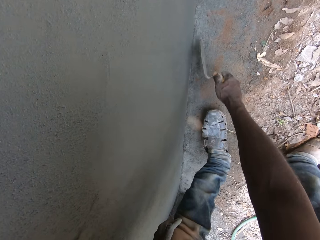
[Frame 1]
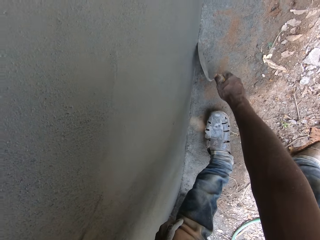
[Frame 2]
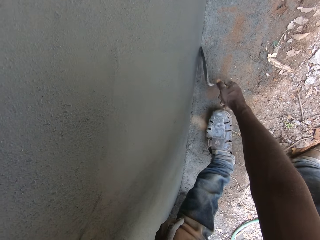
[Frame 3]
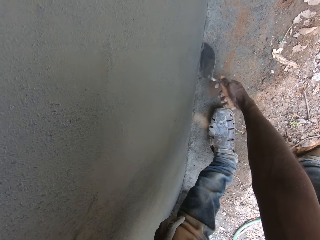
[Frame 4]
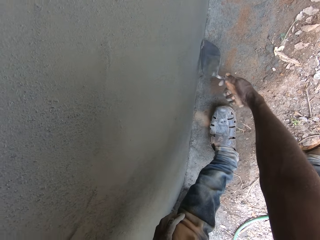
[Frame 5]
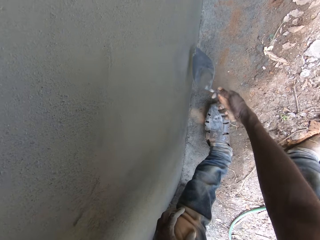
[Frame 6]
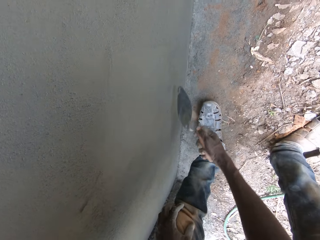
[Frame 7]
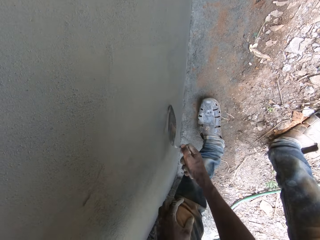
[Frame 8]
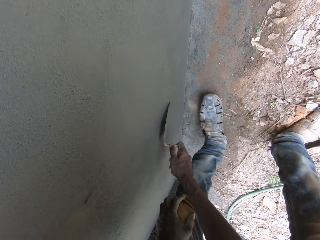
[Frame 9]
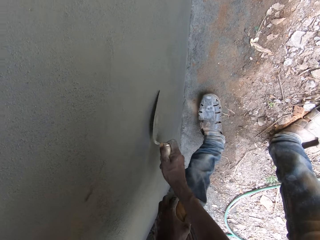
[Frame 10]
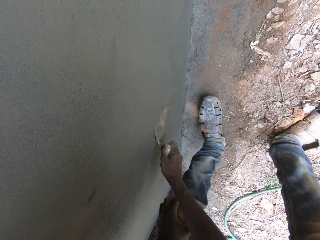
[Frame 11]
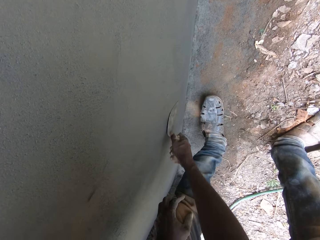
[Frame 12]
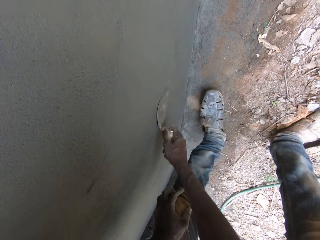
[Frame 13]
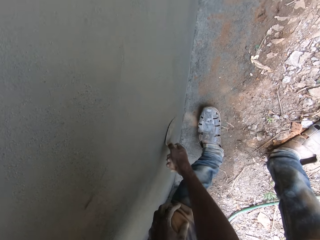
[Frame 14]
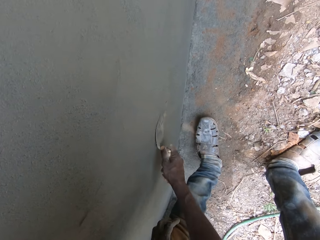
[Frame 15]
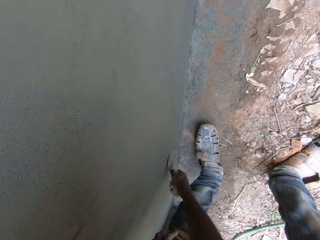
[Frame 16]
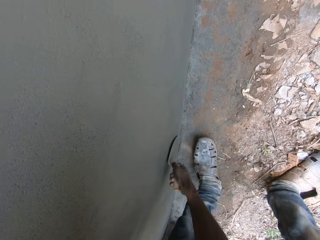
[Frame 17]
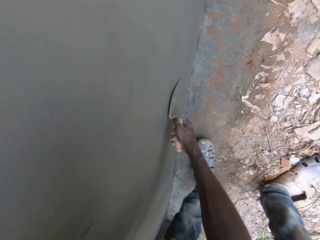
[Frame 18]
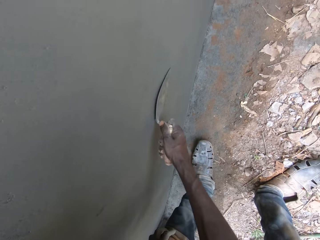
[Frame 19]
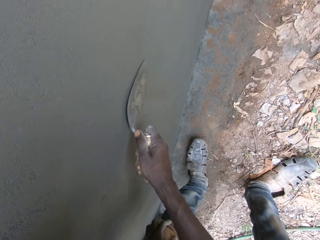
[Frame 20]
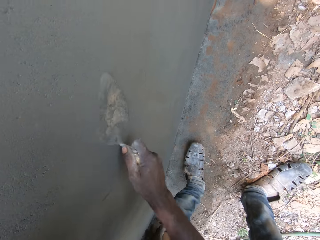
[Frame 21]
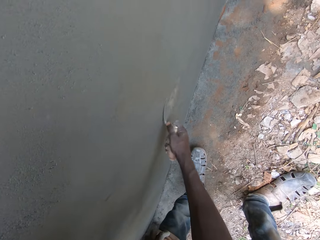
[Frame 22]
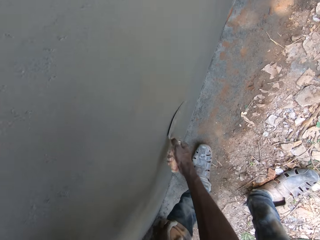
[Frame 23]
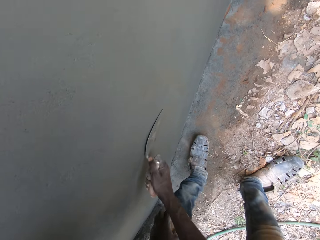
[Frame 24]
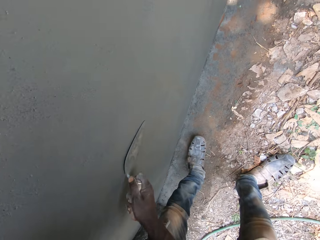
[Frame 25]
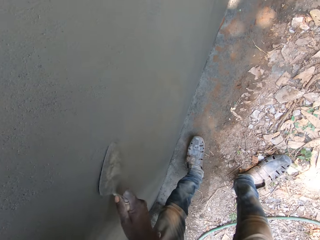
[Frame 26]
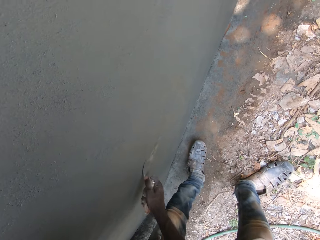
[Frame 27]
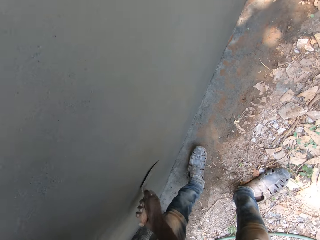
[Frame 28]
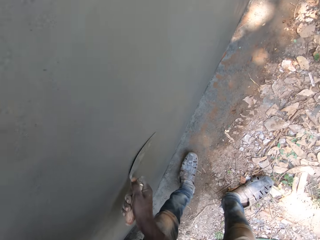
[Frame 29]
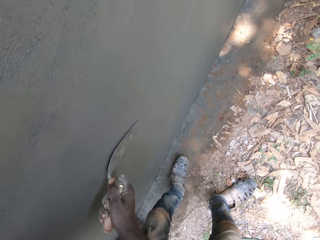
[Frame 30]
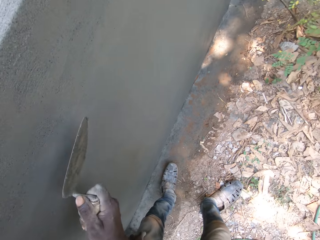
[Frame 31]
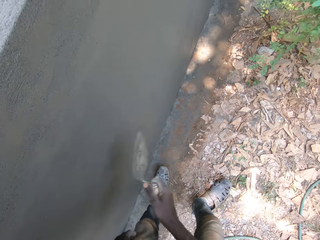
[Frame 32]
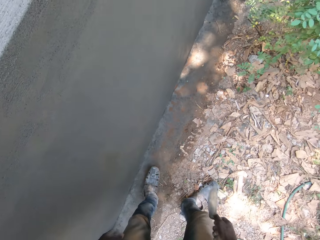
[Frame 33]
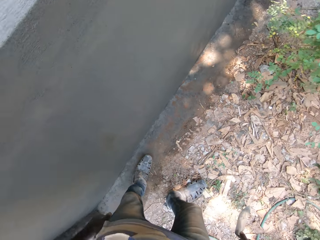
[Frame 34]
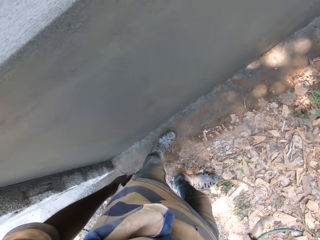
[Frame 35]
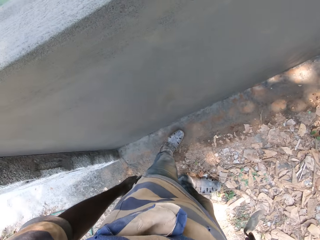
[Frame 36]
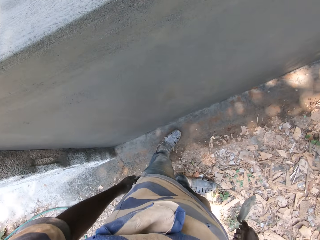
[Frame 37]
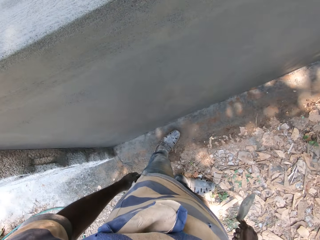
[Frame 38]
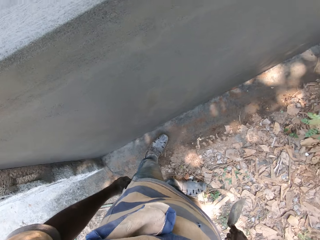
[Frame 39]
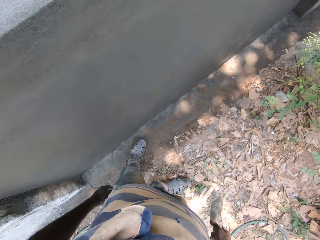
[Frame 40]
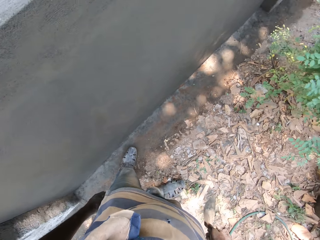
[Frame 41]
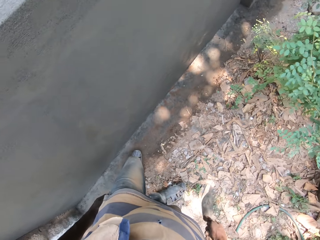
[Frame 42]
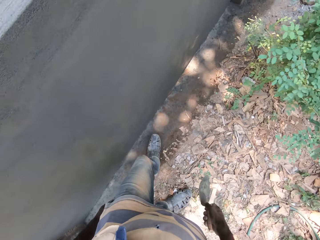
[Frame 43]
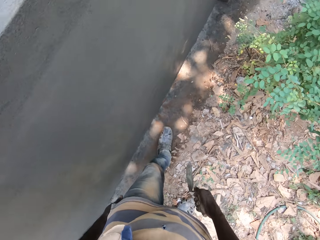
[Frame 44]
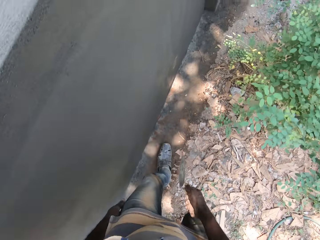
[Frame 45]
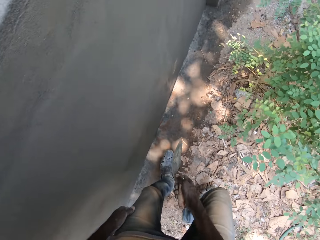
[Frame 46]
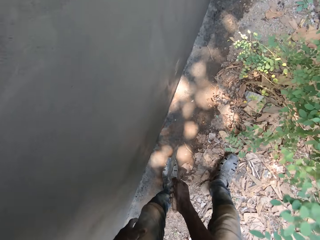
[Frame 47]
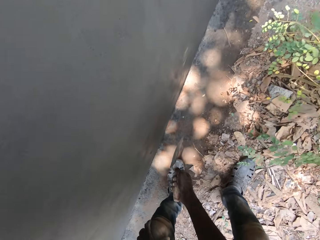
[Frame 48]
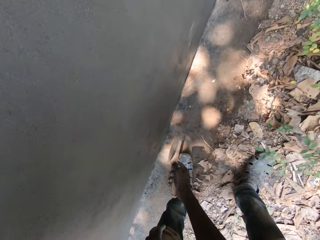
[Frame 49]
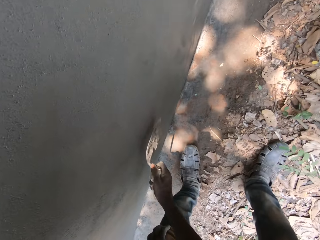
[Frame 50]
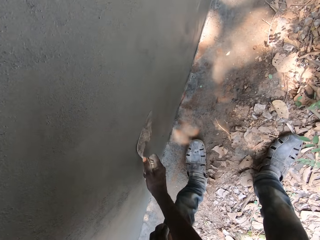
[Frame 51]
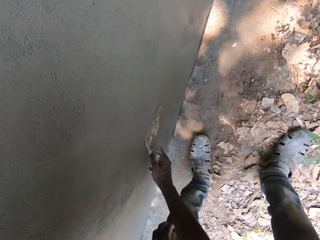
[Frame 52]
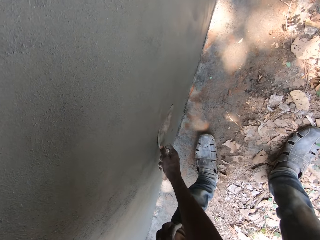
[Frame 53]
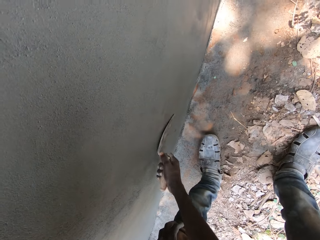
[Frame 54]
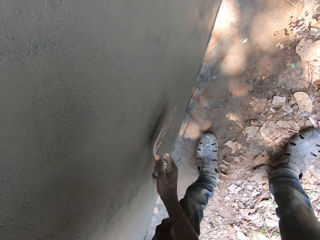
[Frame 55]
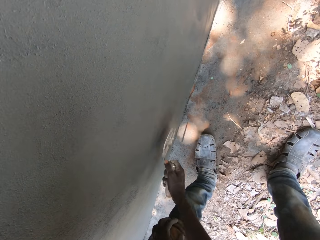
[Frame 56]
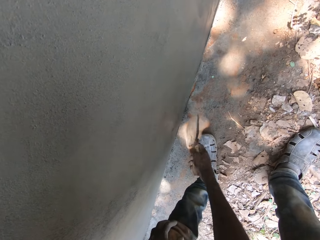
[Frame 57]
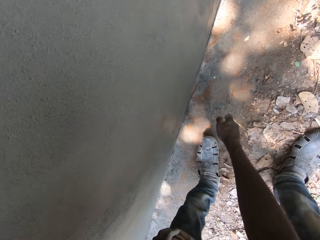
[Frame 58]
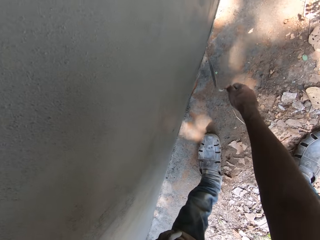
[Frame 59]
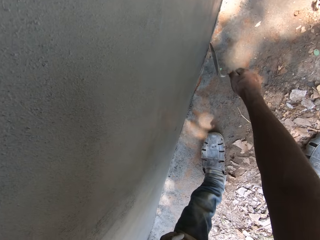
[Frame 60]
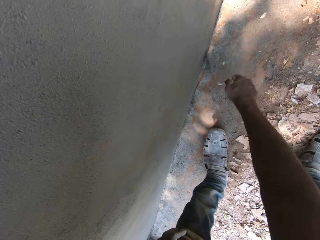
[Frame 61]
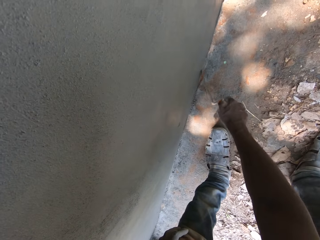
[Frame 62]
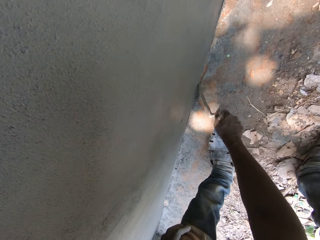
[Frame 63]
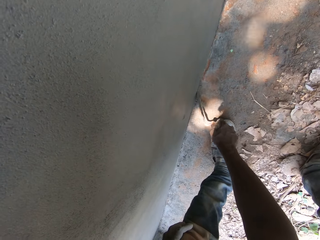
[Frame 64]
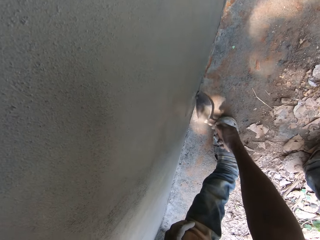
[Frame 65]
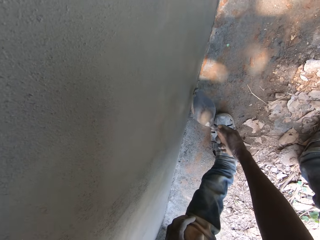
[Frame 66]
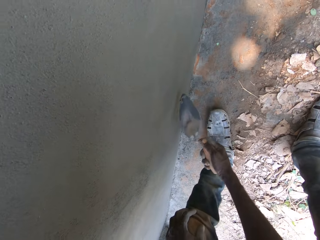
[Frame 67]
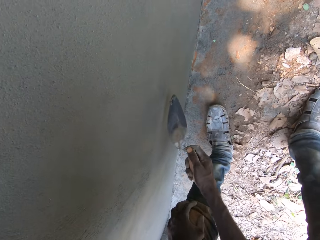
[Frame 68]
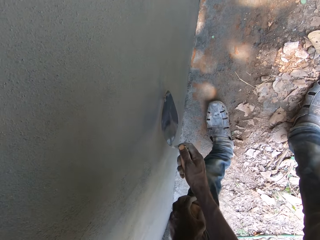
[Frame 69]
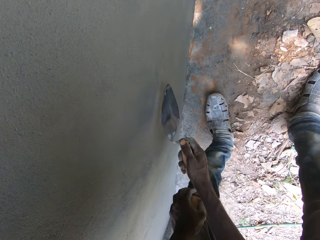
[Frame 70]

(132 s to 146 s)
The camera wearer looks around and walks around. They smoothen a cement block.

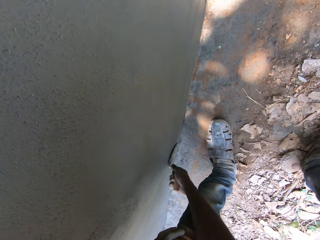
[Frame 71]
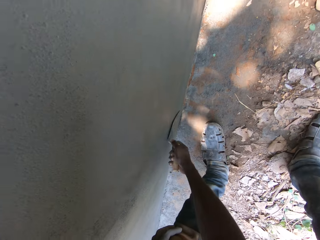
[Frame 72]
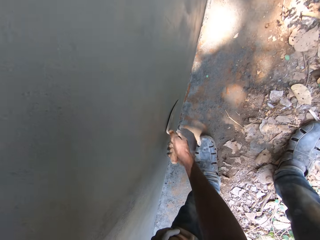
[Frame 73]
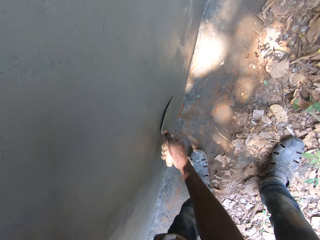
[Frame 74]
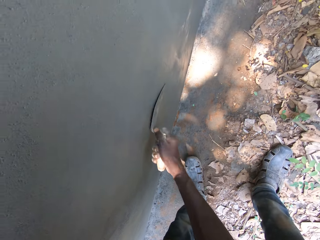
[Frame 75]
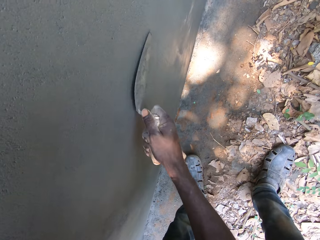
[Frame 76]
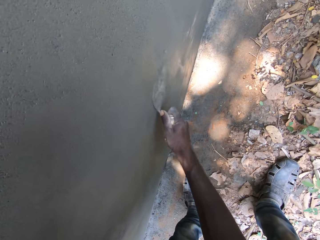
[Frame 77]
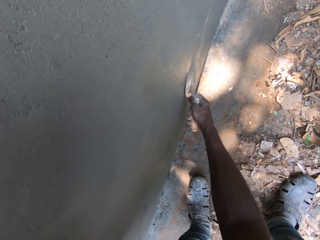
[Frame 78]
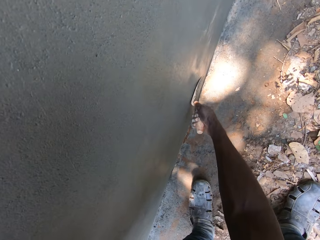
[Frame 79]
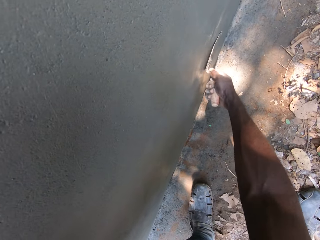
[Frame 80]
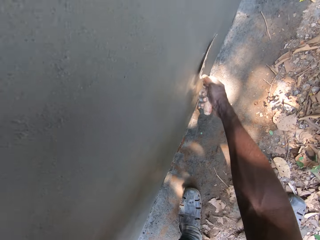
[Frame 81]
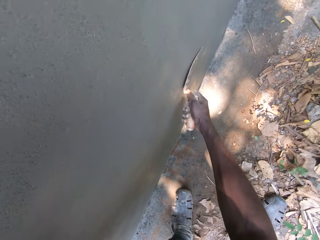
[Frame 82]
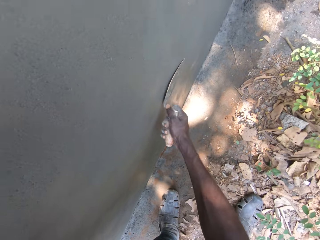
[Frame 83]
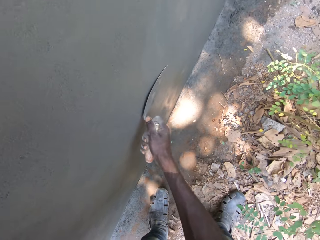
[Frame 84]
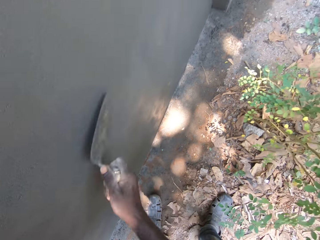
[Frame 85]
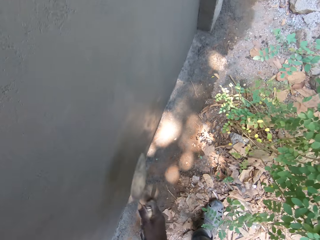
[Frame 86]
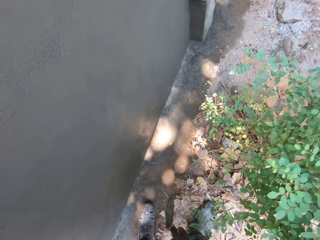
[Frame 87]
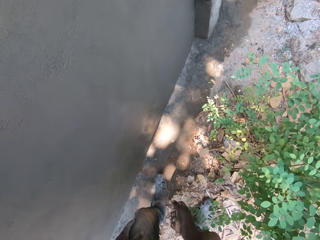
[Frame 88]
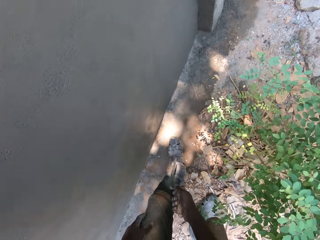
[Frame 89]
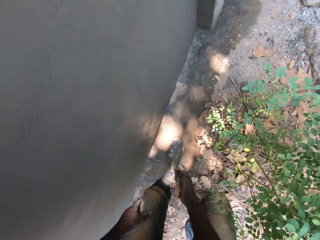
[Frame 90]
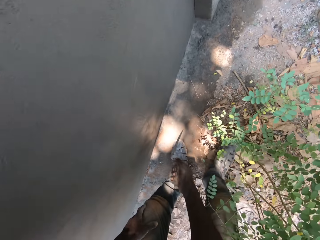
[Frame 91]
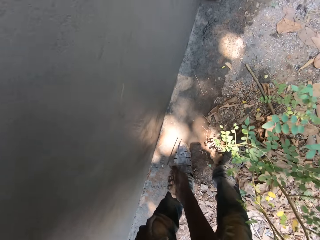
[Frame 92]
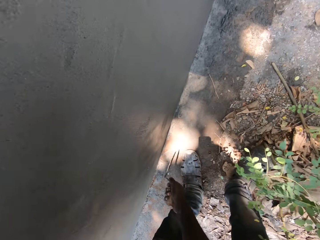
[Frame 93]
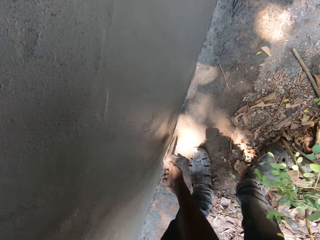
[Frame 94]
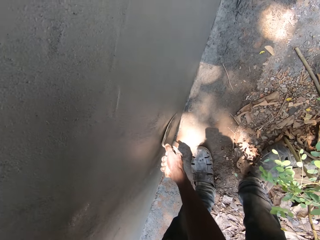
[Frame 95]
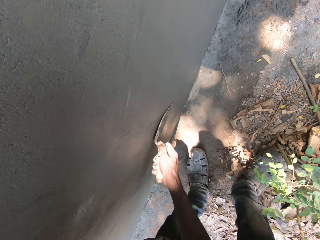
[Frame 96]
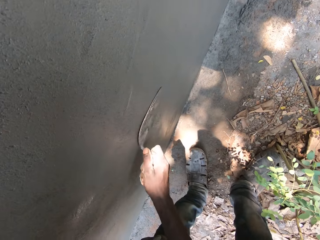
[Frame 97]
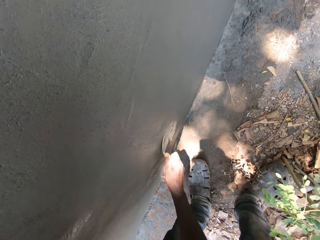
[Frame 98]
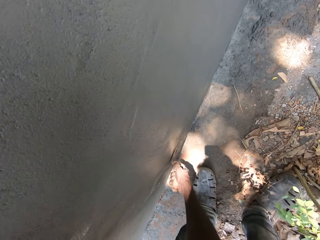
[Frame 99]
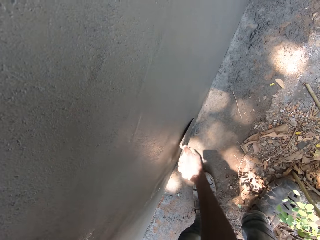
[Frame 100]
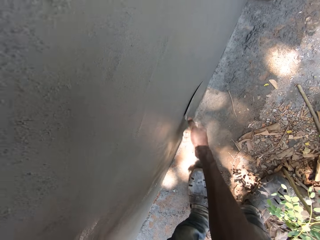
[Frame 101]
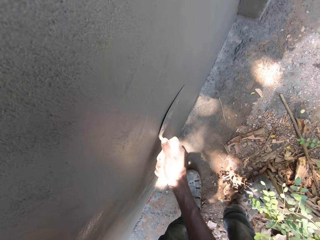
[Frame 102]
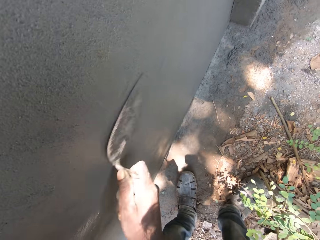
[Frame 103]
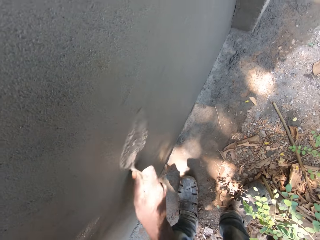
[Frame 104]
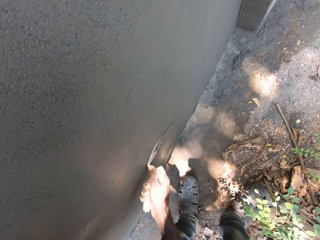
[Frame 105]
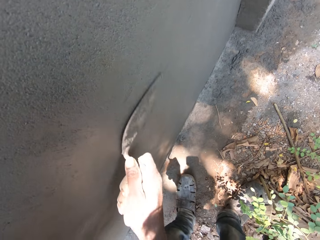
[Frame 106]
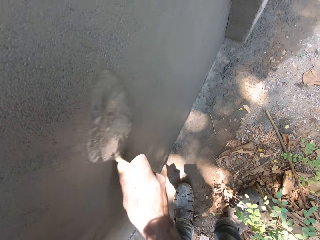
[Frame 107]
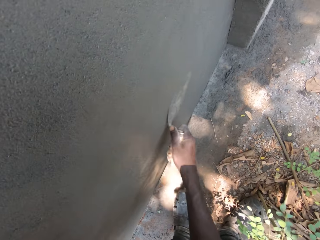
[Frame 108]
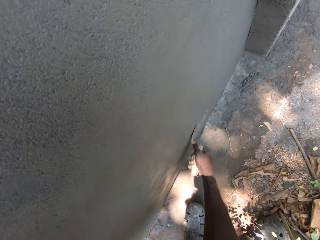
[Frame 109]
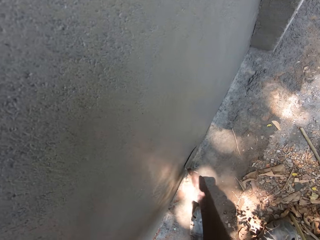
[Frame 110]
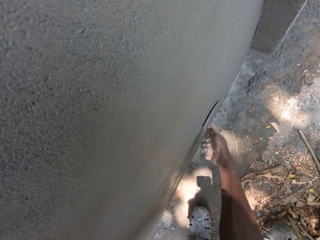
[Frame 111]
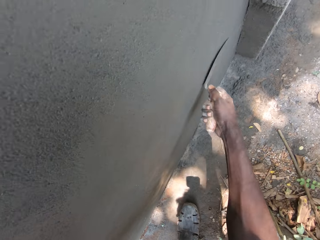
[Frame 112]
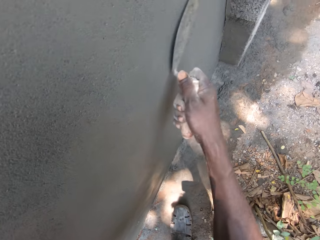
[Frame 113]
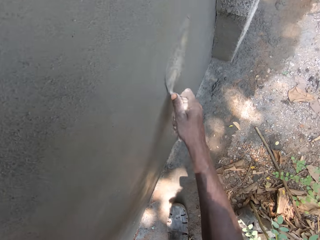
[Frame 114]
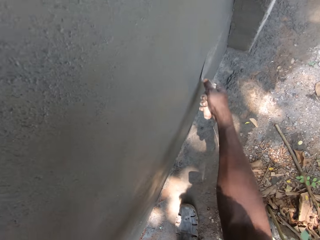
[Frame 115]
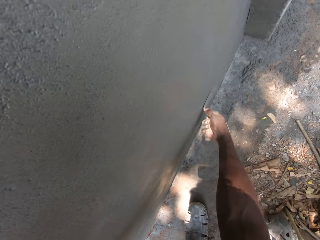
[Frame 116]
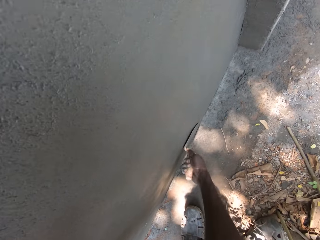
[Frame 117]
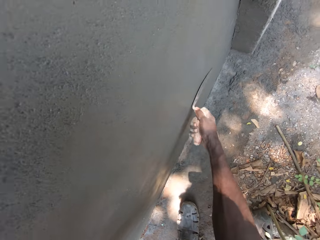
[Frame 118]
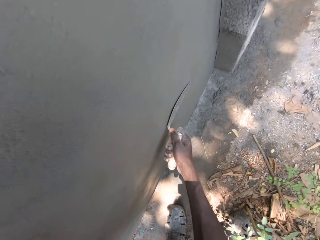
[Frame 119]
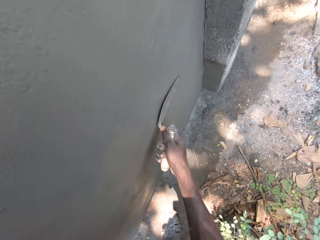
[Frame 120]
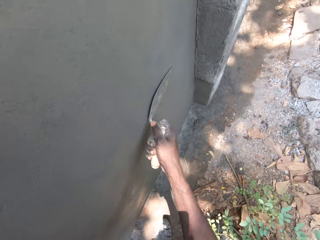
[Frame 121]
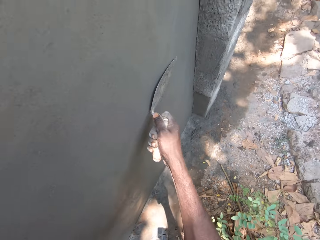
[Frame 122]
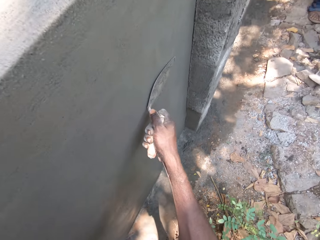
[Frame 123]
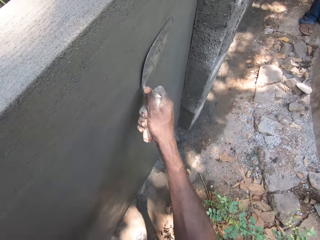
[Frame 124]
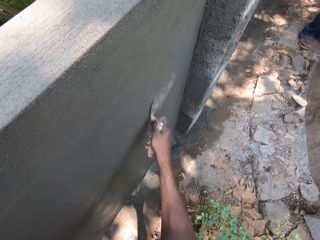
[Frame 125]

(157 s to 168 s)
The camera wearer walks around. They smoothen a cement block.
